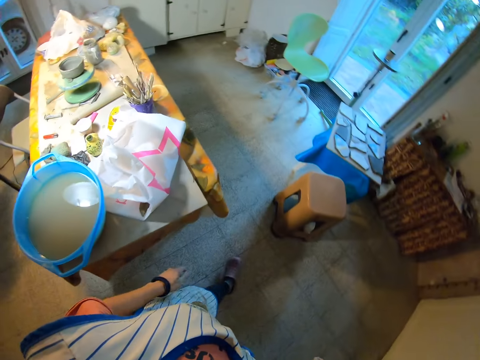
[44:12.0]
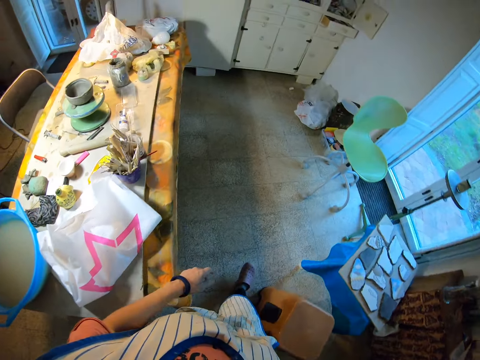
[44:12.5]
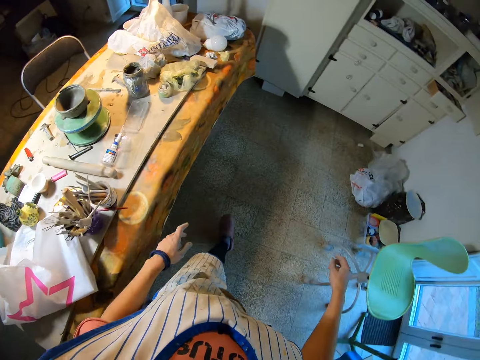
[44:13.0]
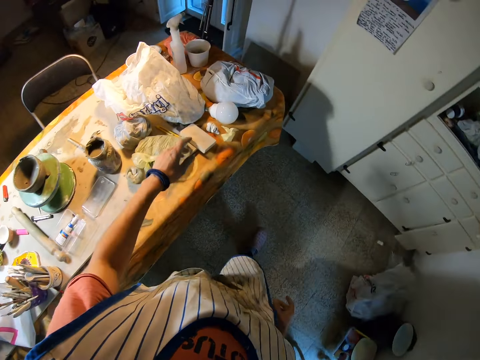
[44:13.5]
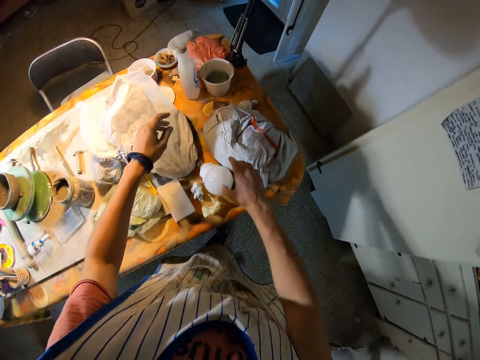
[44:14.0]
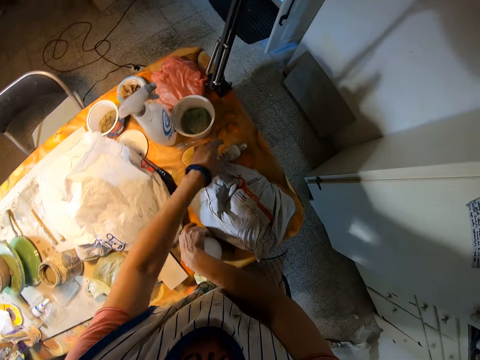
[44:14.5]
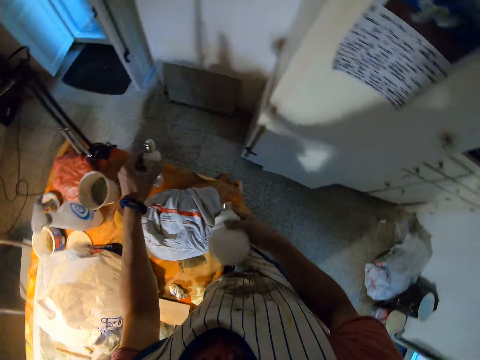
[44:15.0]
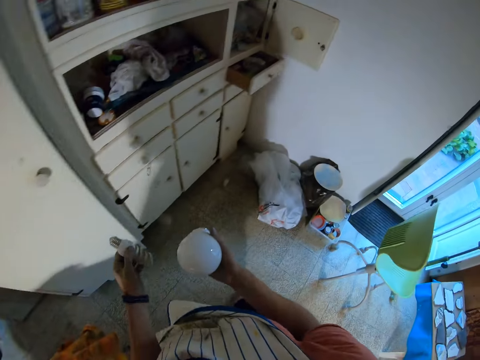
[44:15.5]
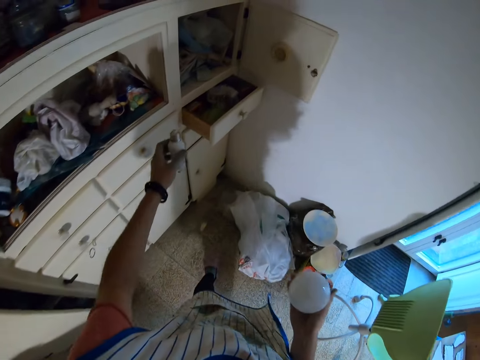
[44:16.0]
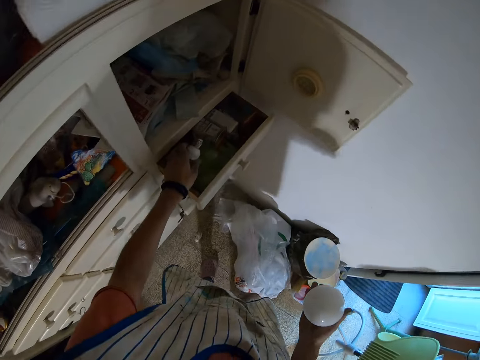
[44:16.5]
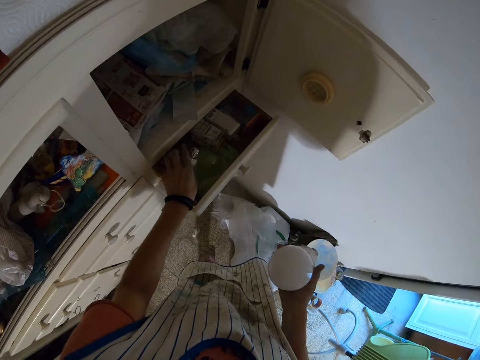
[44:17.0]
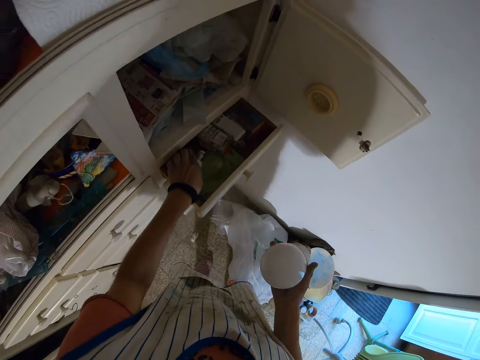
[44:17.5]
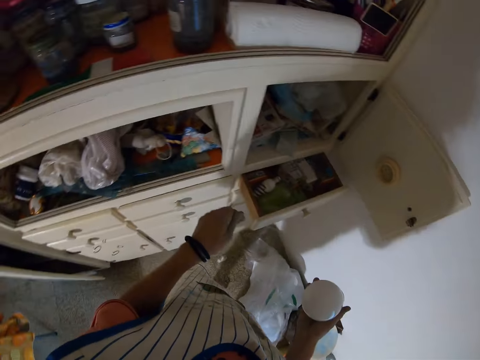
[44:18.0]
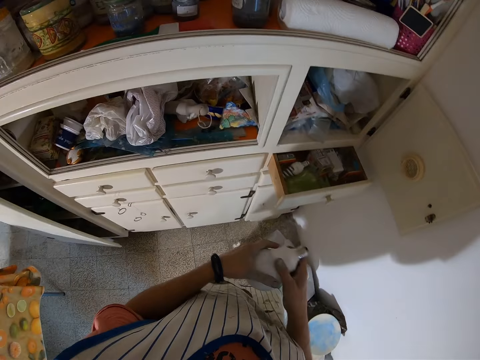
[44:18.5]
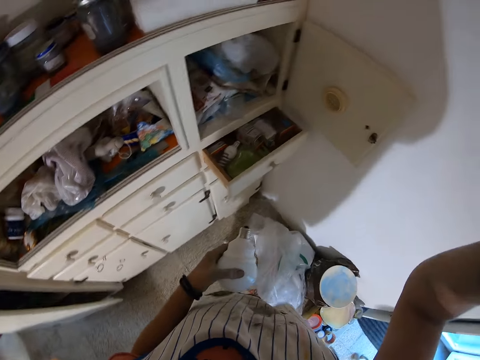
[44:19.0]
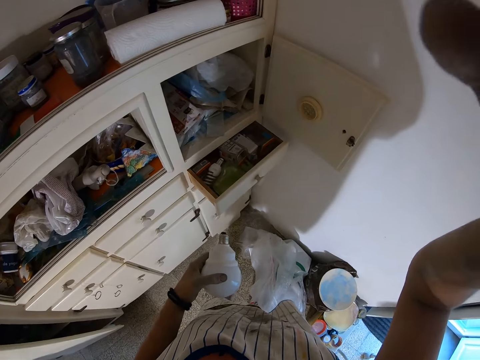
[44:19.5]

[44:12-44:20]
The camera wearer picks the bulb on the table with her right hand. She picks the bulb on the table with her left hand. She places the bulb in her left hand in the drawer. She passes the bulb in her right hand to her left hand.
